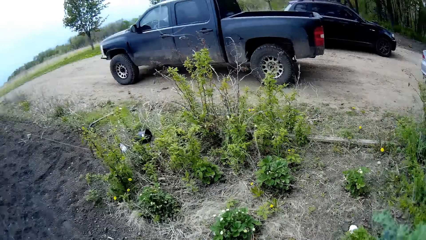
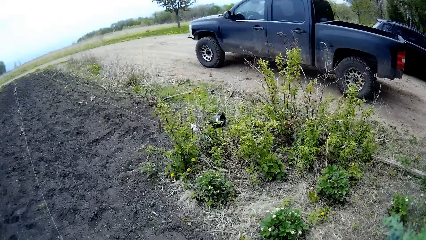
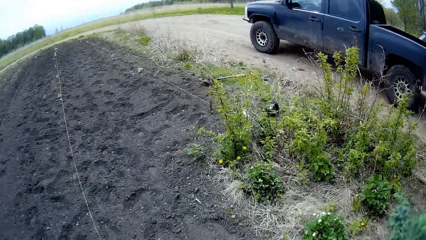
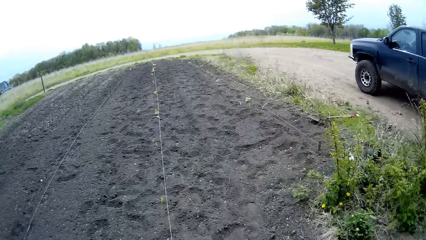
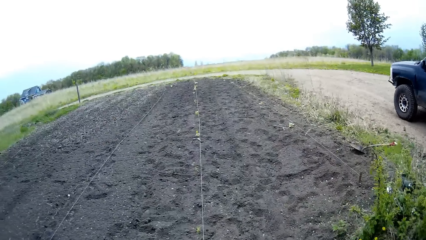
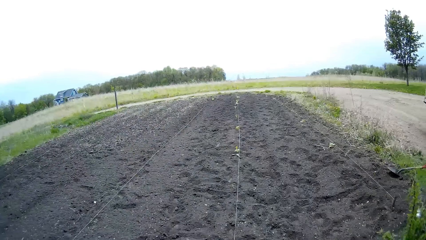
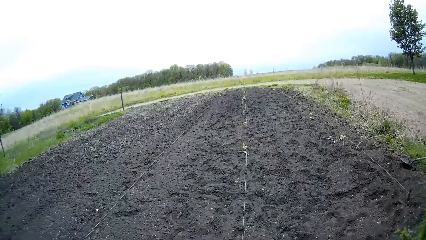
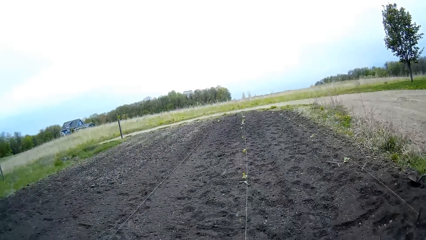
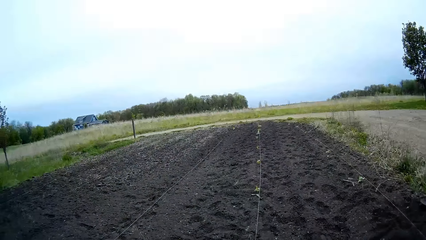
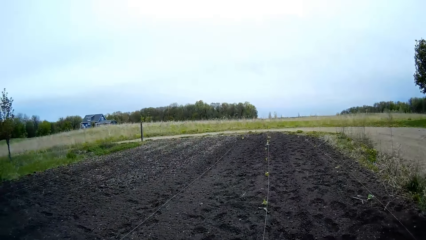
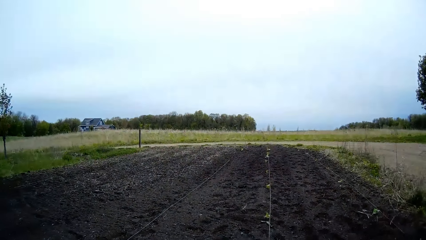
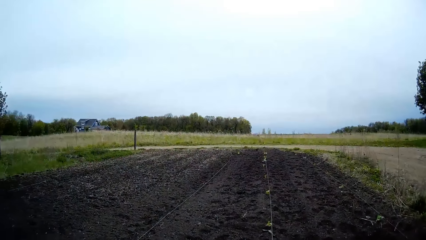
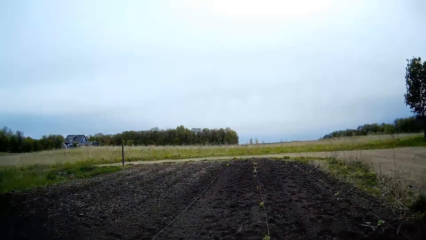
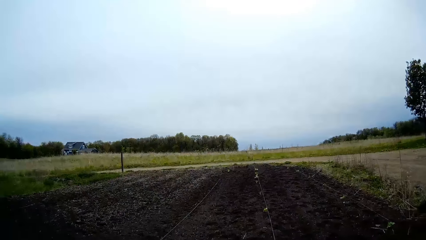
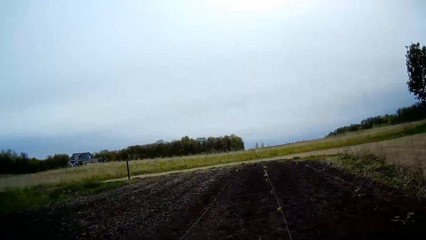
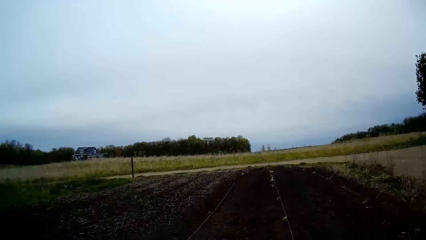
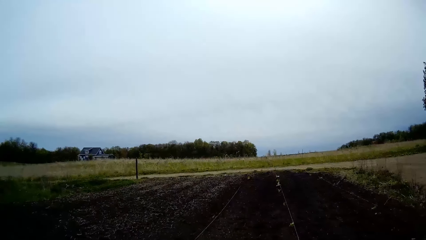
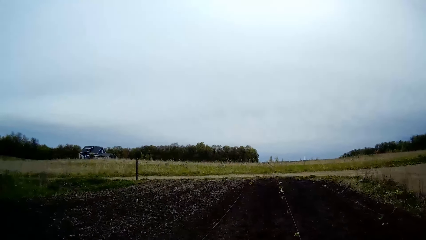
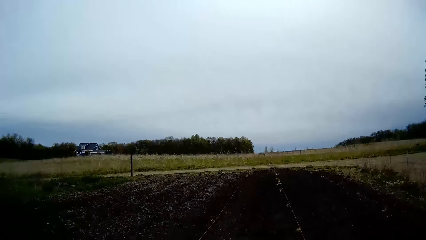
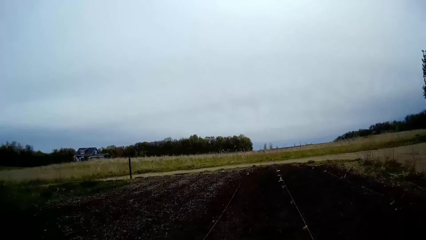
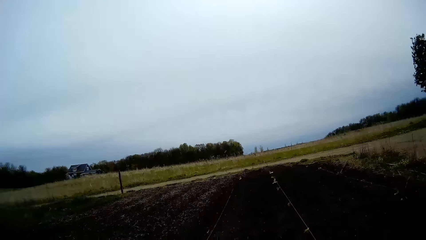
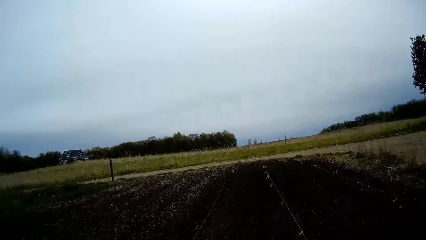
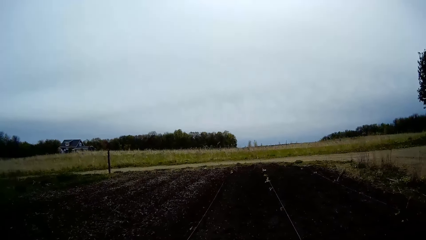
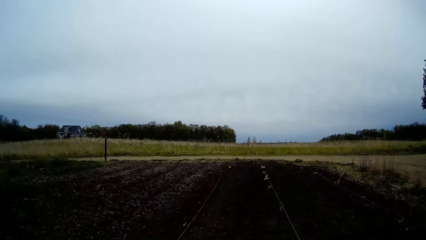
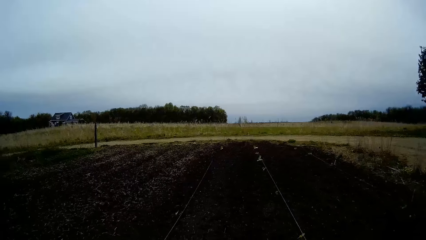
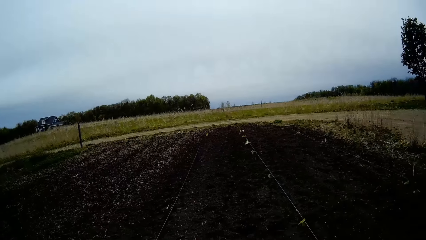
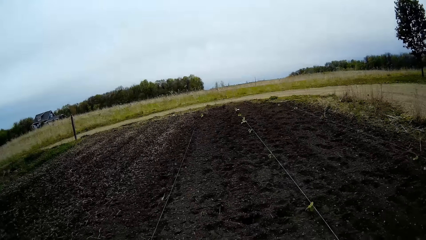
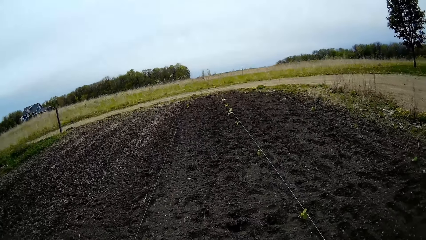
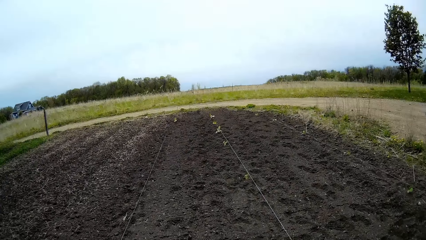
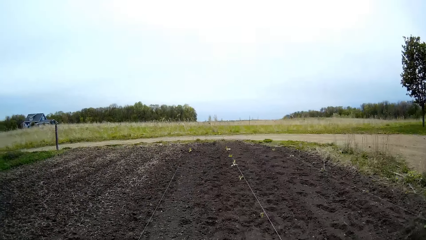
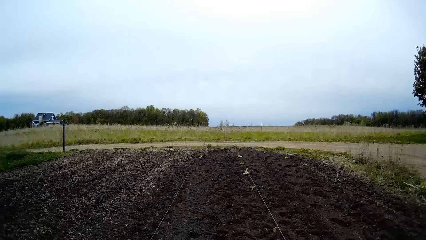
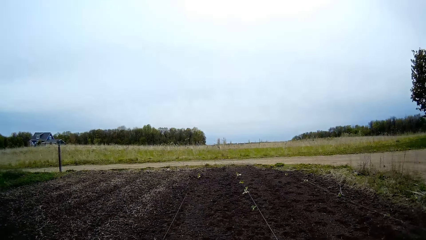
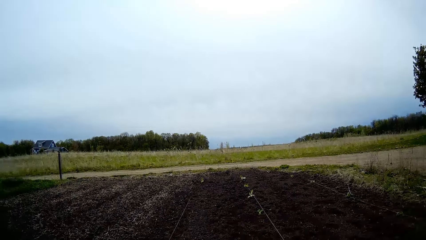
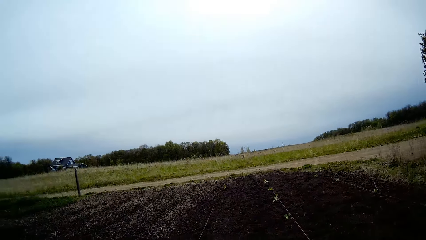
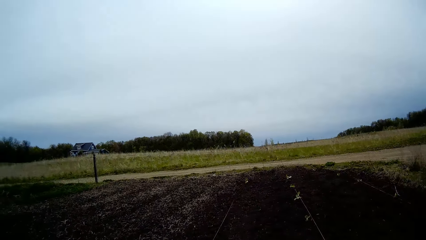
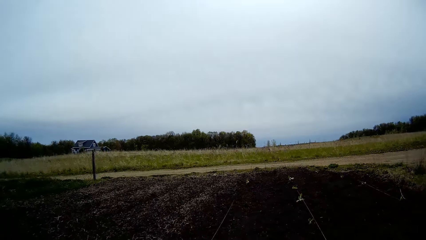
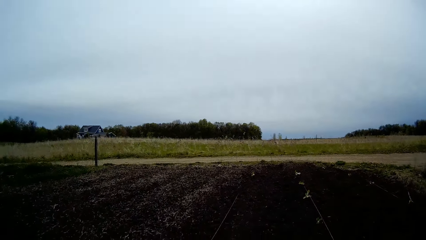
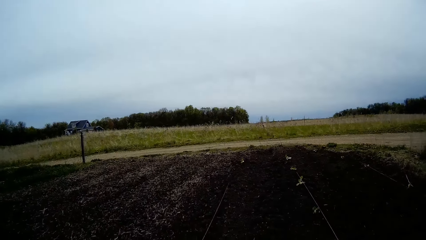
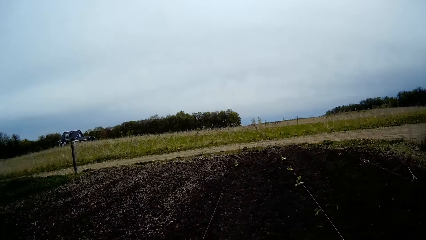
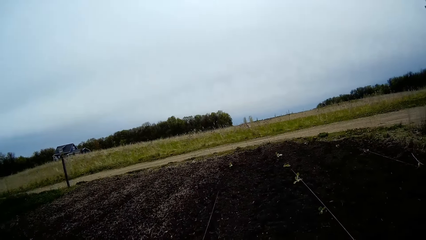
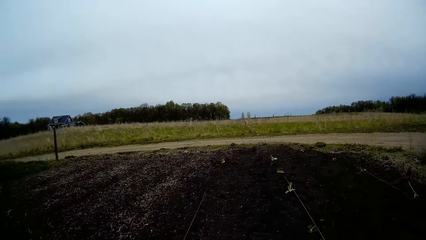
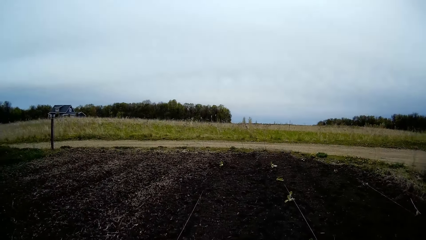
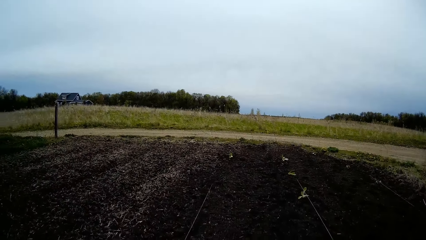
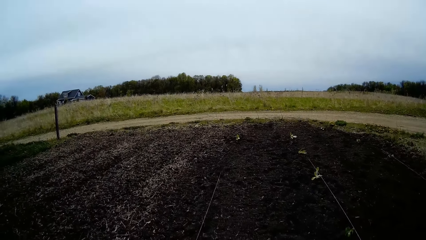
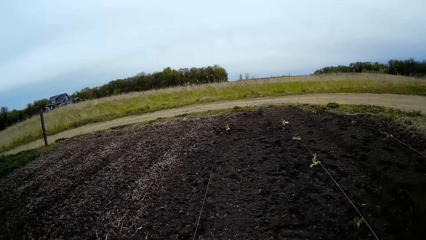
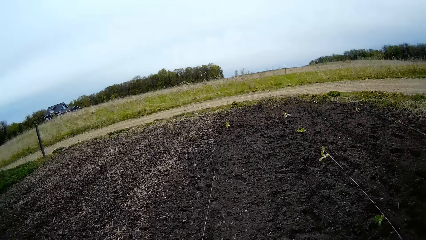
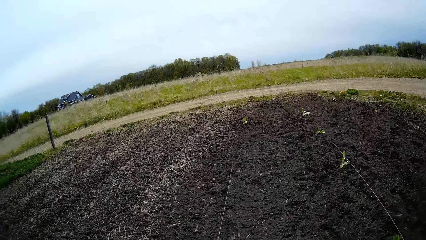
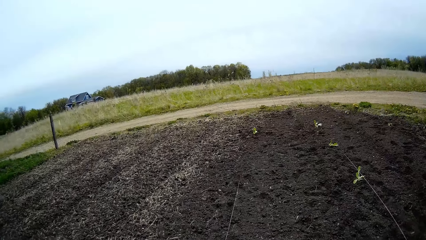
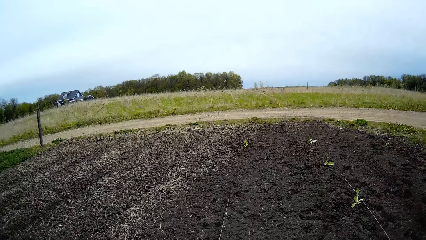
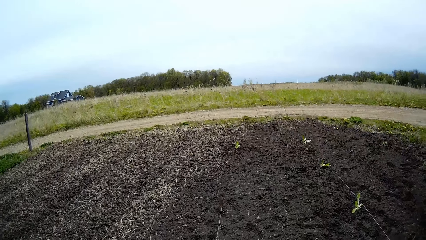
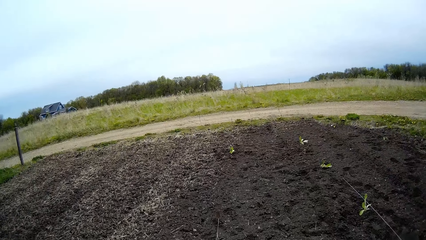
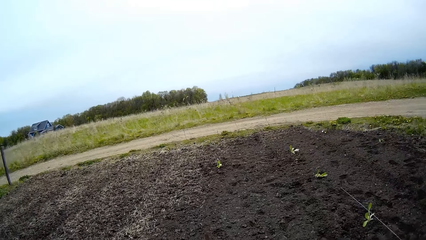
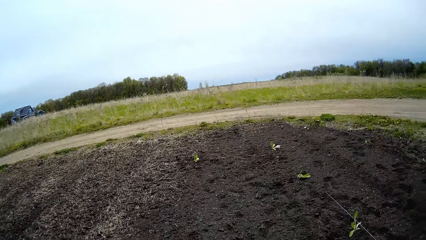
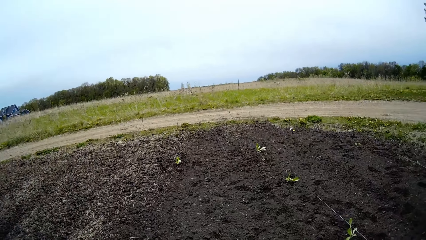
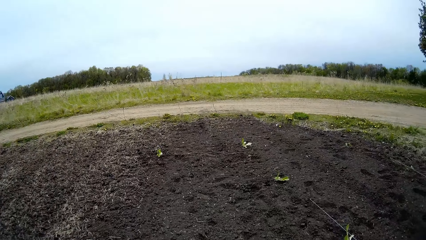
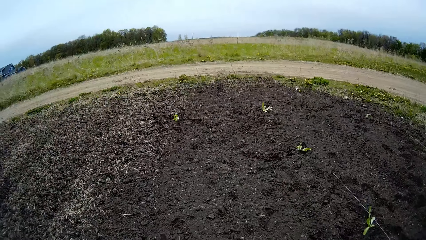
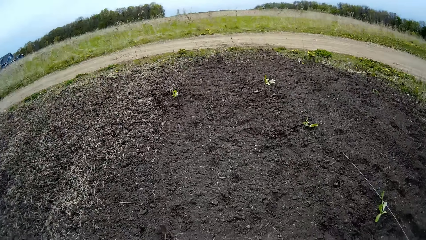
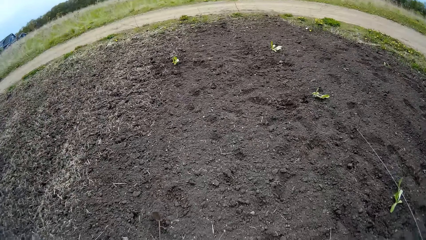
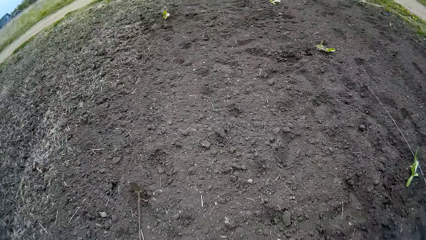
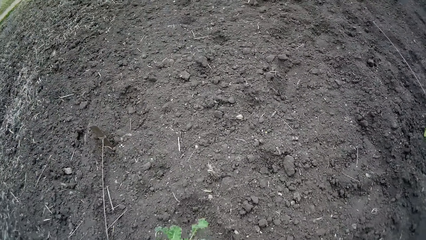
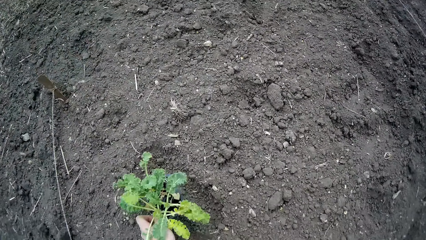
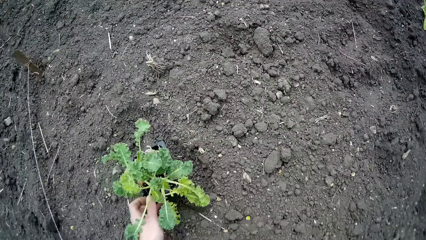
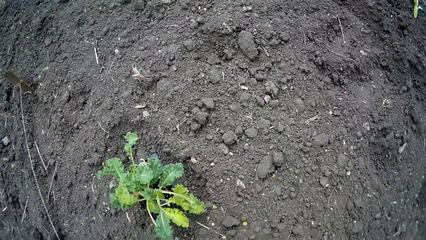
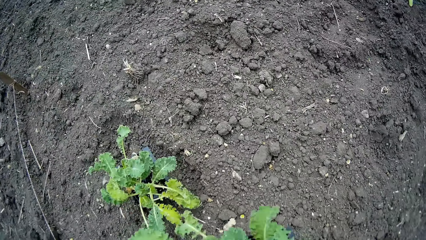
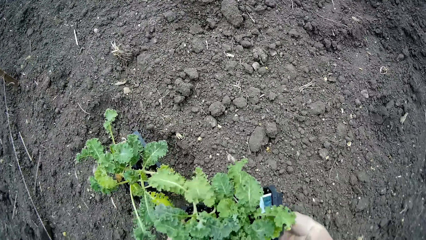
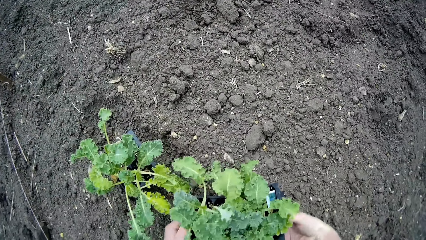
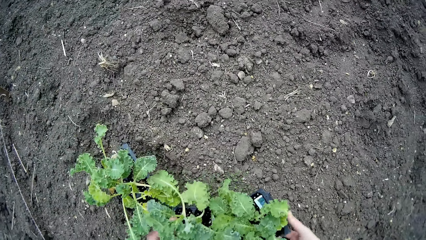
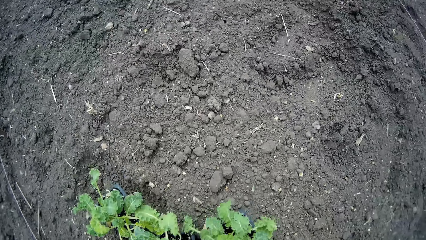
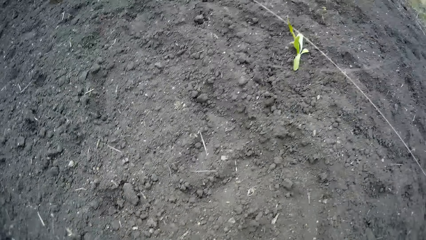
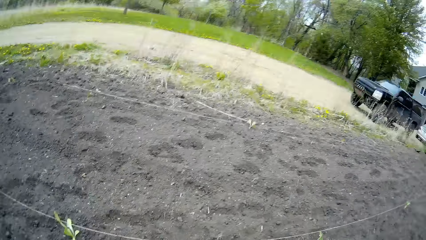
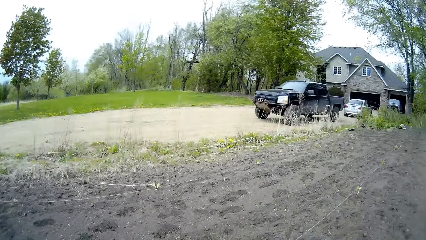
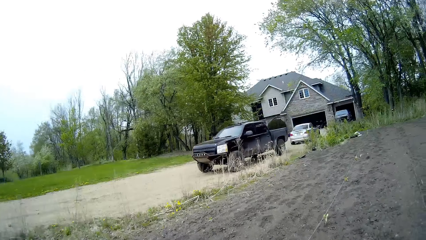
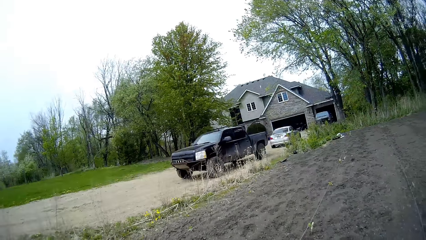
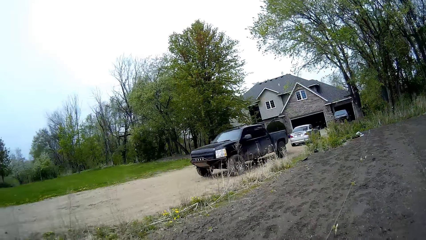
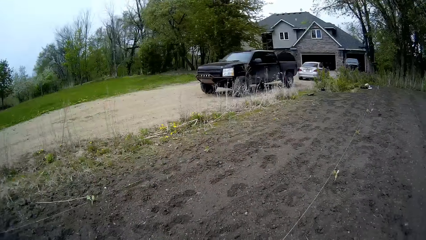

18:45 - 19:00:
The camera wearer moves the plants to the garden. She drops the flowerpot on the farmland with her left hand. She walks out of the garden.
